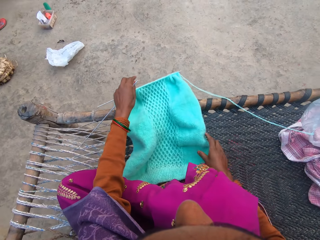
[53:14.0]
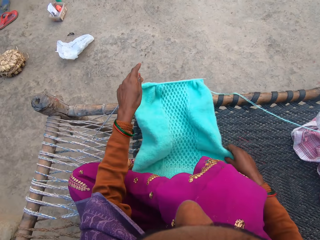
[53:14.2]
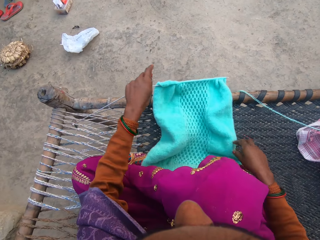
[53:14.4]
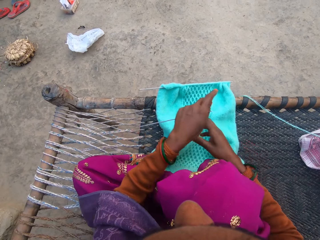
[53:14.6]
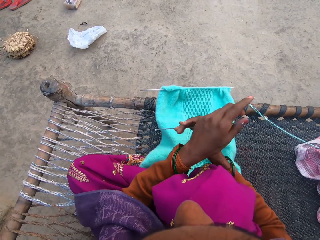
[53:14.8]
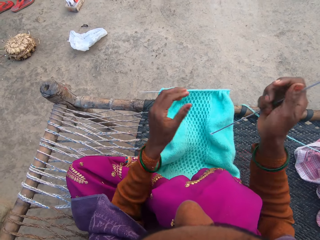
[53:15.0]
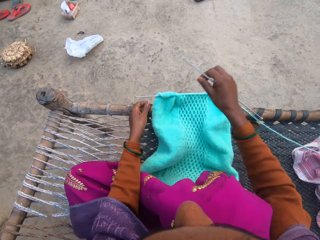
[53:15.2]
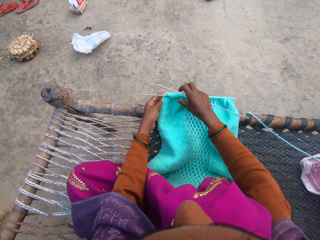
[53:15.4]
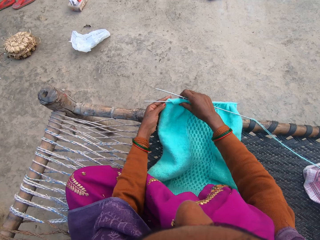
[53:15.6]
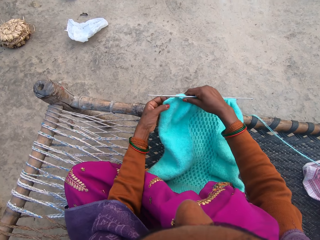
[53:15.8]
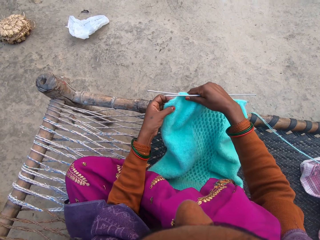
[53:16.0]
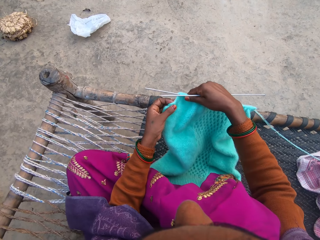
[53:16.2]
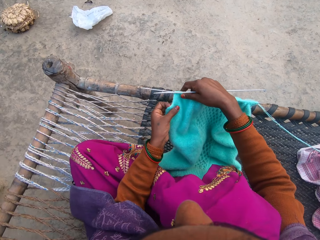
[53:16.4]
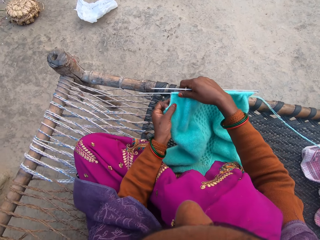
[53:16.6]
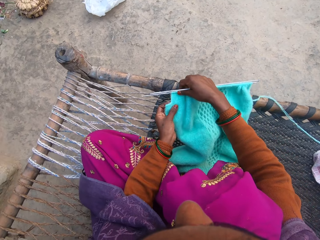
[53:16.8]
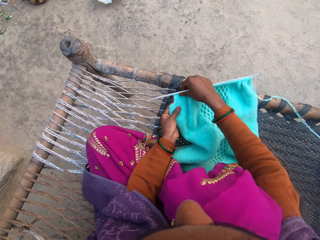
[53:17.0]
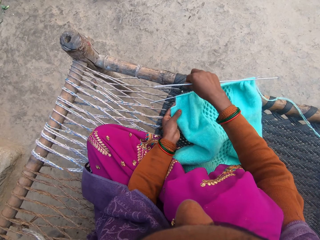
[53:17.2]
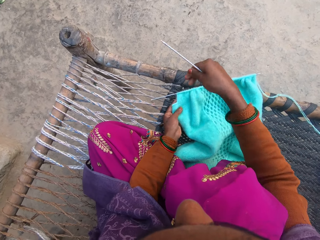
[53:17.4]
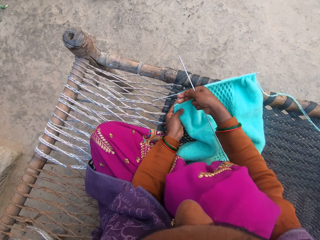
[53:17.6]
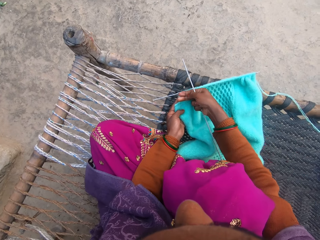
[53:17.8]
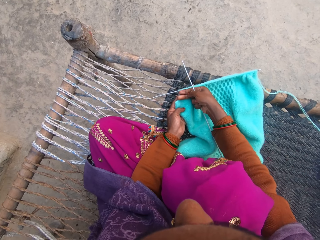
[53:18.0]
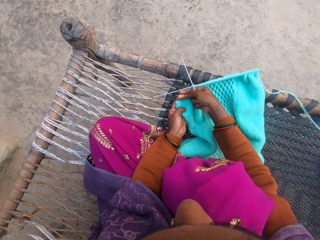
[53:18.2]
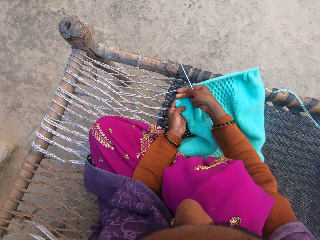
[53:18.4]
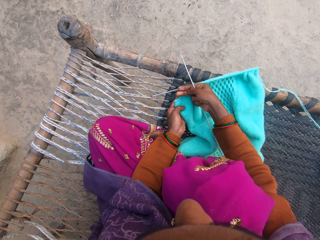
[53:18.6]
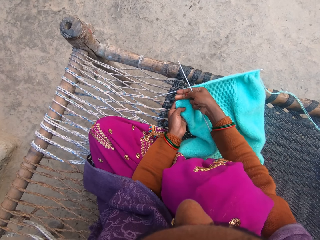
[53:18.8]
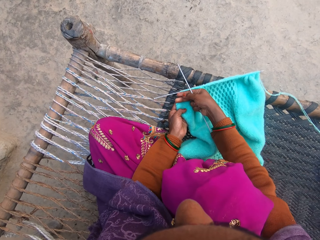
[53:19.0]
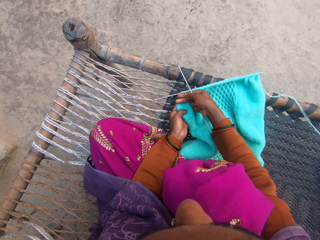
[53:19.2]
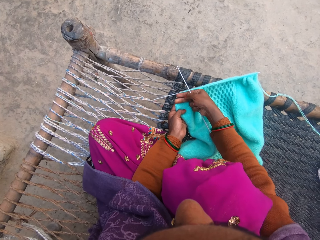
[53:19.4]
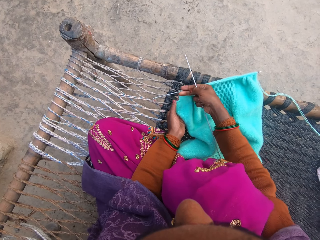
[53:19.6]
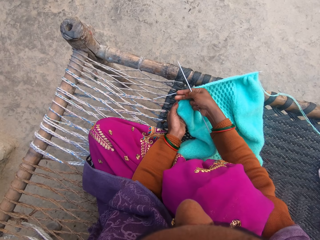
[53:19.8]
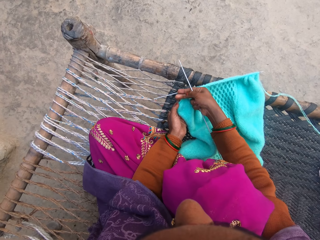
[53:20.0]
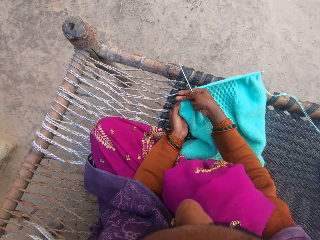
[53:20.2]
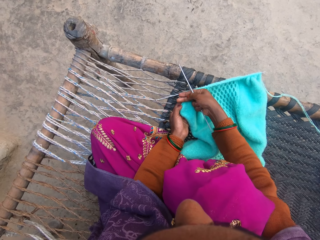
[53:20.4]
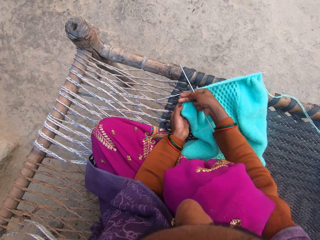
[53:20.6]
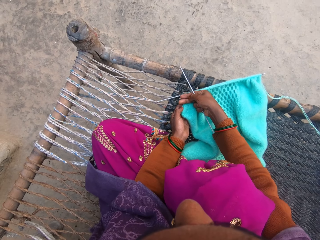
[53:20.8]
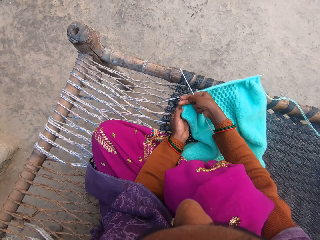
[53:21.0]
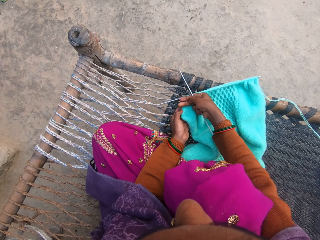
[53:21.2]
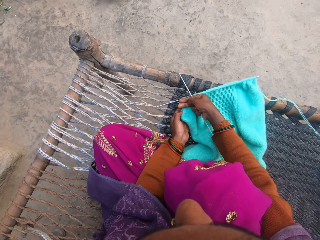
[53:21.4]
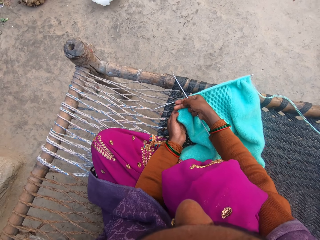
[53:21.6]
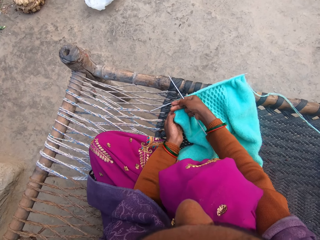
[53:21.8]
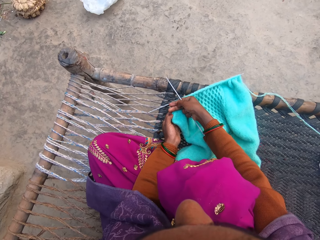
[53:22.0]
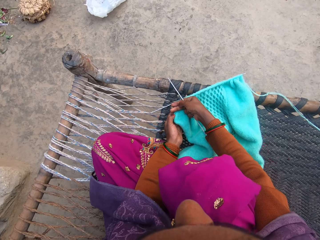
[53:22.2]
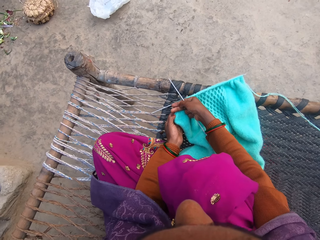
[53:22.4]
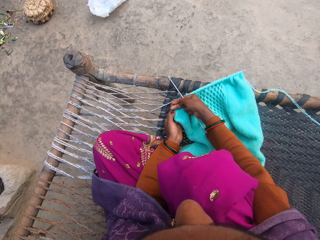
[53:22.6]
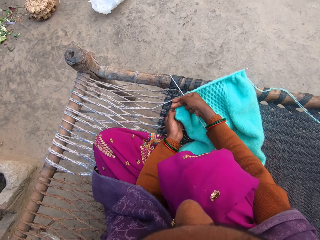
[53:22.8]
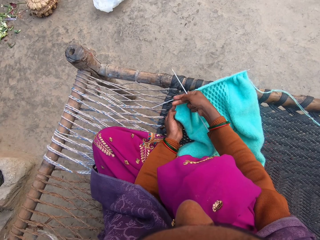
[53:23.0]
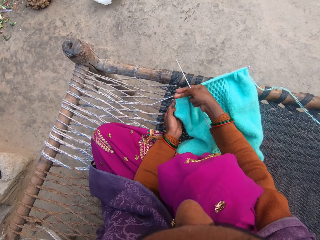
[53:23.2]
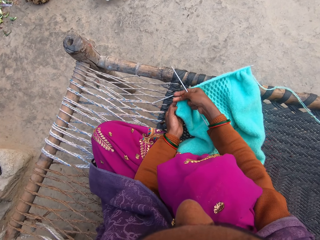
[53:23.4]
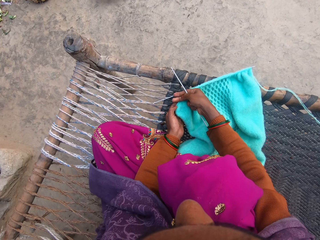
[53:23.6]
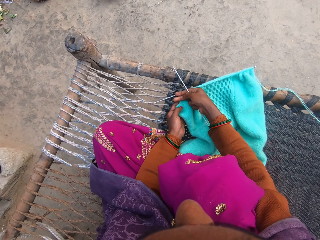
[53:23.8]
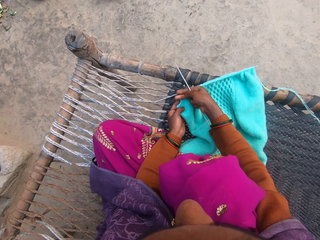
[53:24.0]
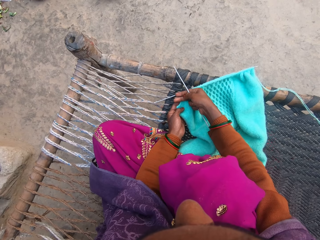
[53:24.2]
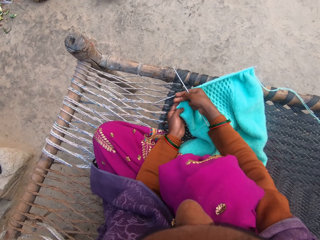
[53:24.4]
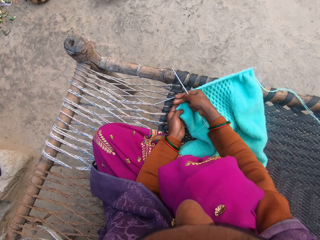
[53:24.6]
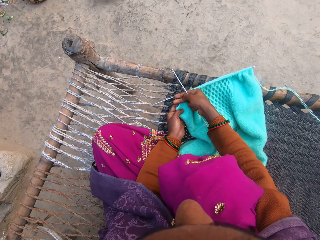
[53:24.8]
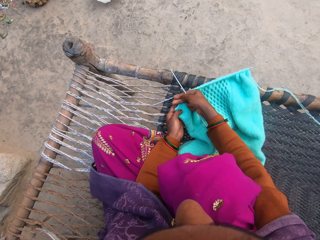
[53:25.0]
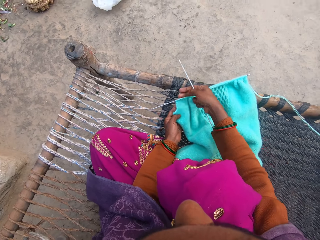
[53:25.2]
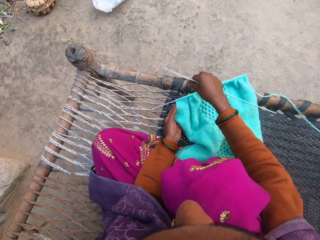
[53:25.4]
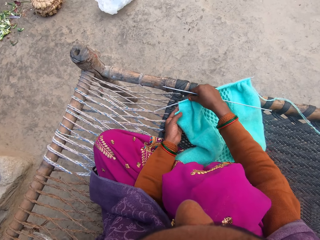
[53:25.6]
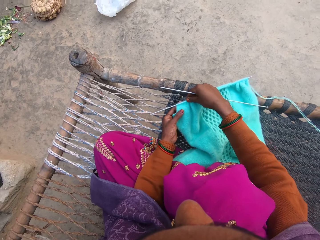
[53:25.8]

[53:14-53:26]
The camera wearer takes a knitting needle to the right hand. She holds a fabric. She measures space for the sleeves of the sweater with her fingers. She places down the fabric.

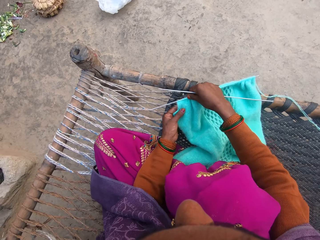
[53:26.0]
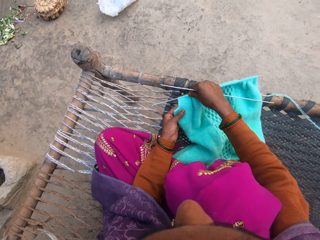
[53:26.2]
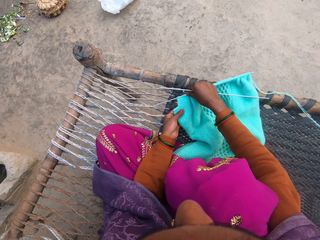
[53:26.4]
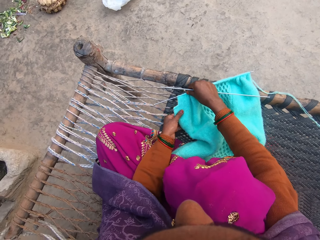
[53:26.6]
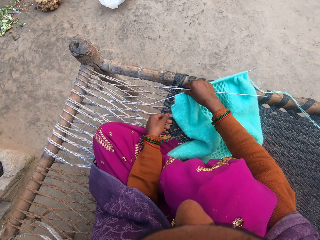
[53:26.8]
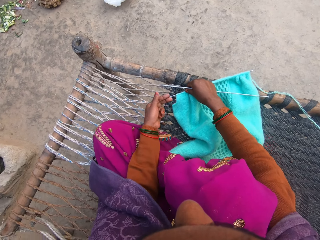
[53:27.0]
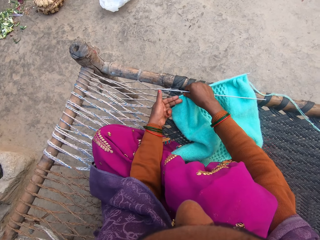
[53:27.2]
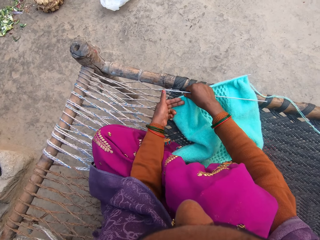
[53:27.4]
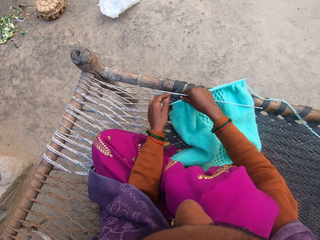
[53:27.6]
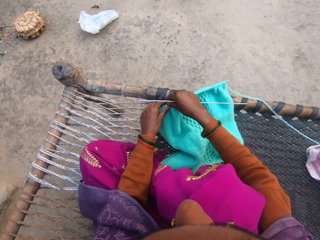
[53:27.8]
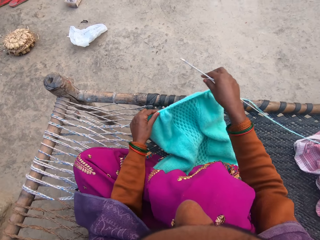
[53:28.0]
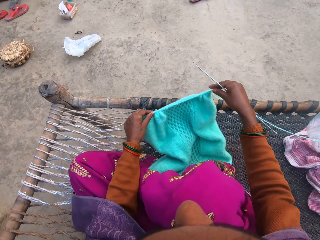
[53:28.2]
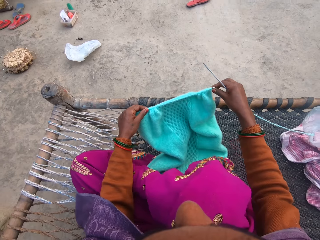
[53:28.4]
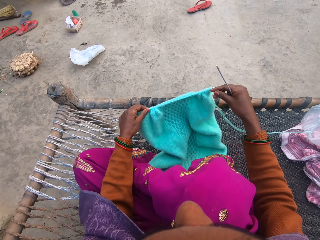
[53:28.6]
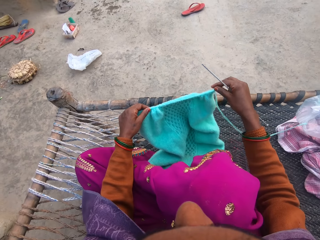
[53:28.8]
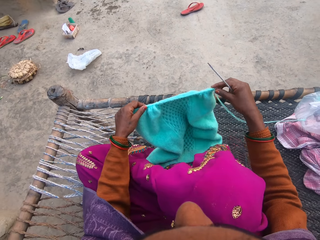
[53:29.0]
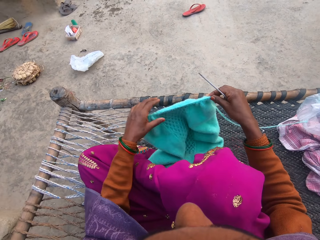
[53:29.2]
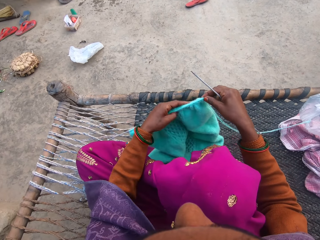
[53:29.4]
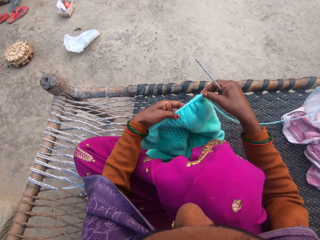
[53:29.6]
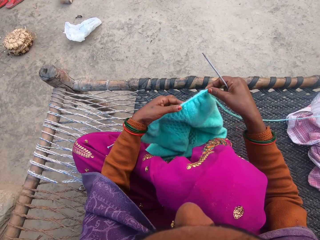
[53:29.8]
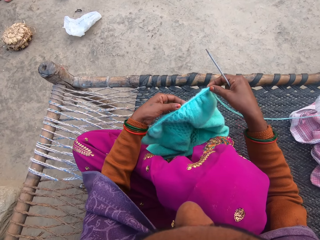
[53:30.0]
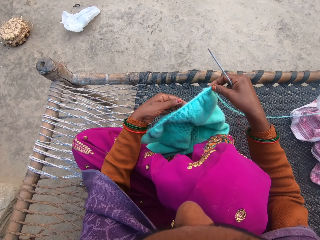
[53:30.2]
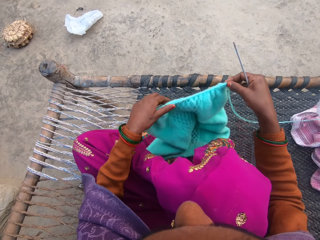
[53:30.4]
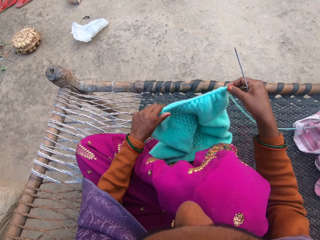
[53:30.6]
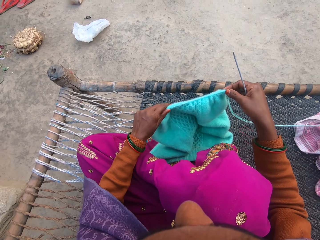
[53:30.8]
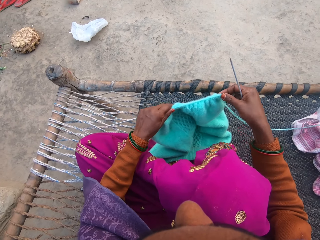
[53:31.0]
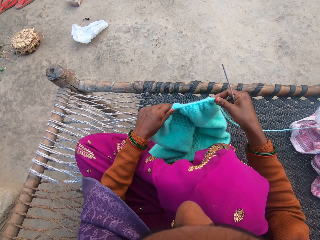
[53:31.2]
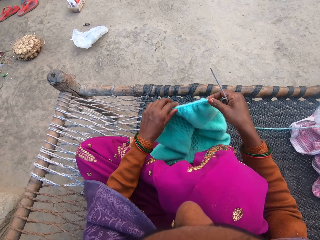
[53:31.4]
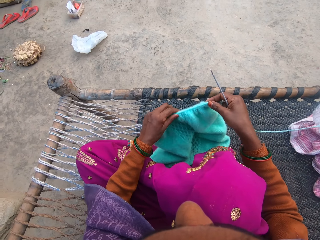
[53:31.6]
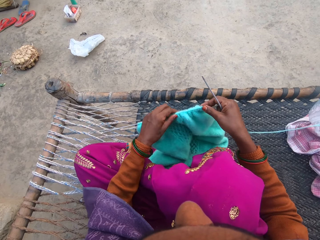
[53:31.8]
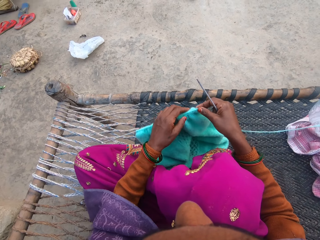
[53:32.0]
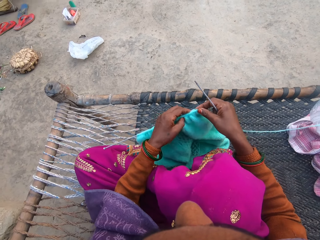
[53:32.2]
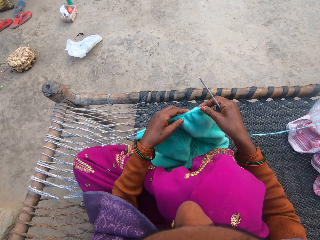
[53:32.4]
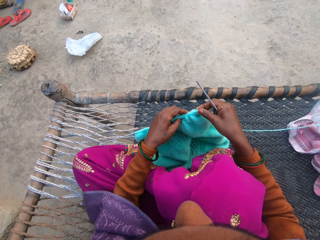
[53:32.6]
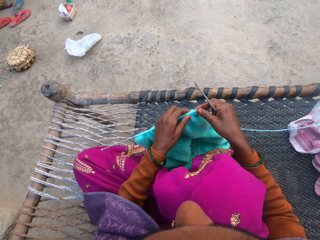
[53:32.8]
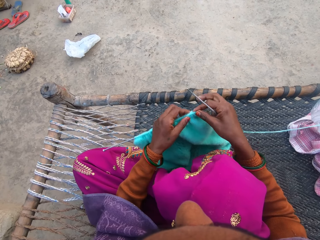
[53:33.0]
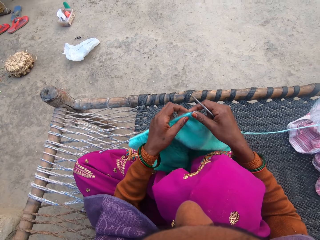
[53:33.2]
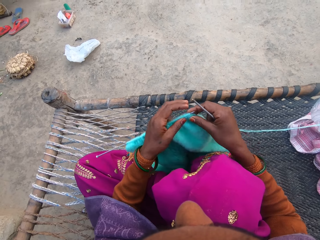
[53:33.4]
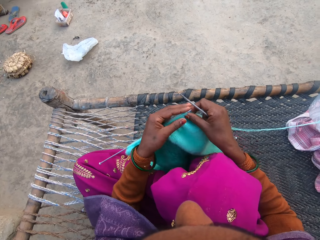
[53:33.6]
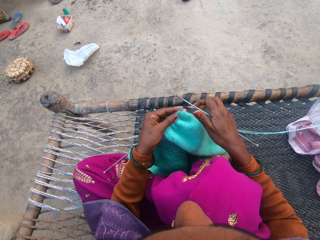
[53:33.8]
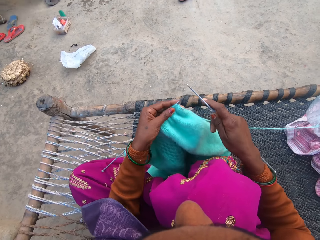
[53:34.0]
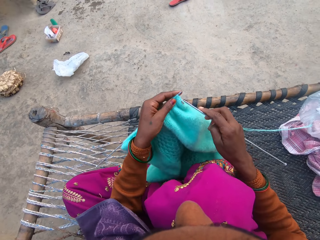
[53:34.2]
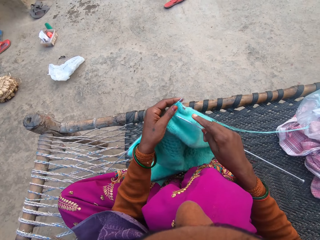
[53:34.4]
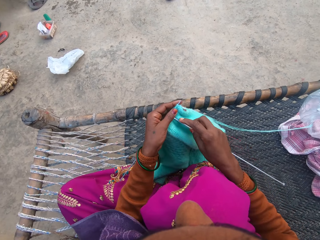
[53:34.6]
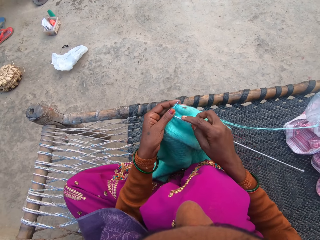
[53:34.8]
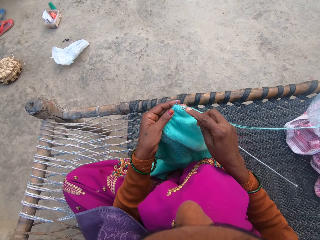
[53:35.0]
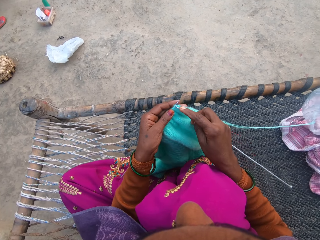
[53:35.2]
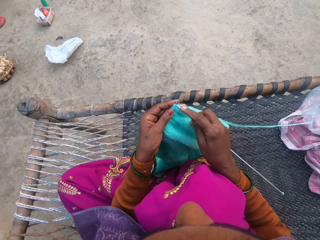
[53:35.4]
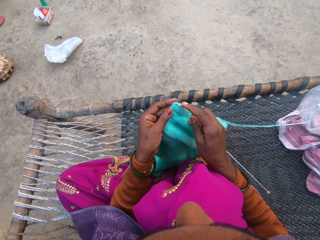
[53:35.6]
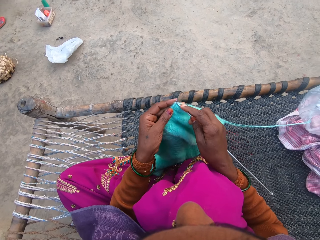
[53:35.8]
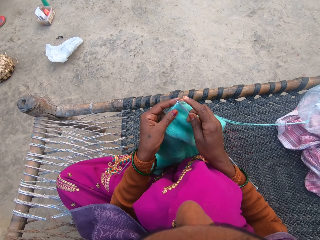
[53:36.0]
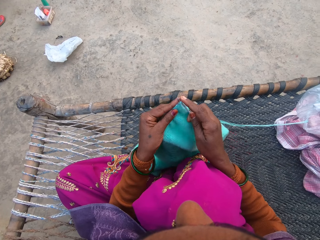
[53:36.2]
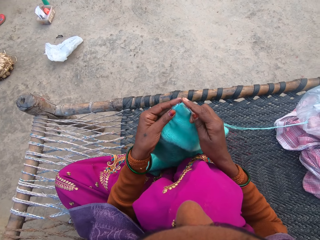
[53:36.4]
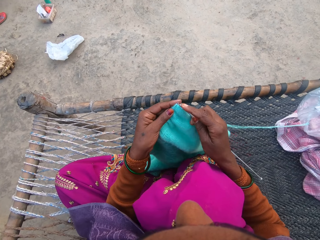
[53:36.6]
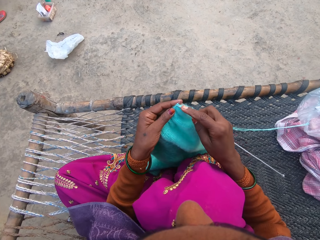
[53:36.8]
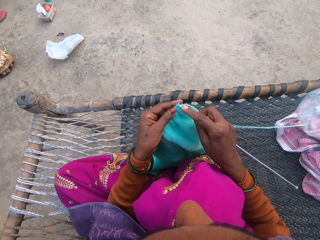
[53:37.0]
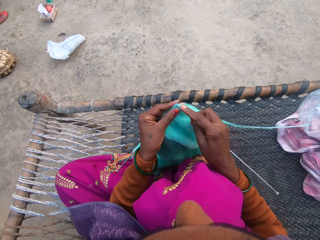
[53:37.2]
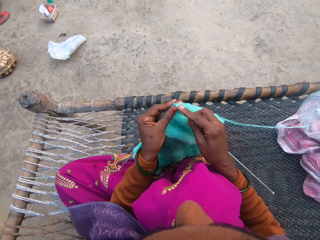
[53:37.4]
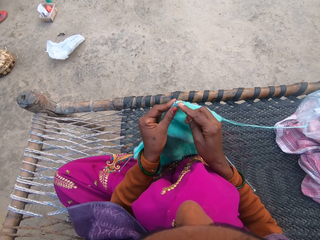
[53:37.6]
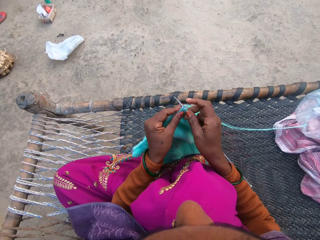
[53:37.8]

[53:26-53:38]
The camera wearer adjusts the sweater on the needle. They hold a fabric, check the fabric and compress the fabric. They move the knitted cloth with the left hand. They move the knitted cloth with the left hand again. They knit the sweater with another needle and yarn from a ball of yarn with both hands.
